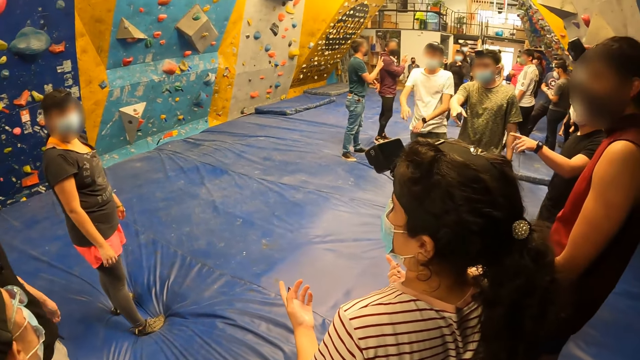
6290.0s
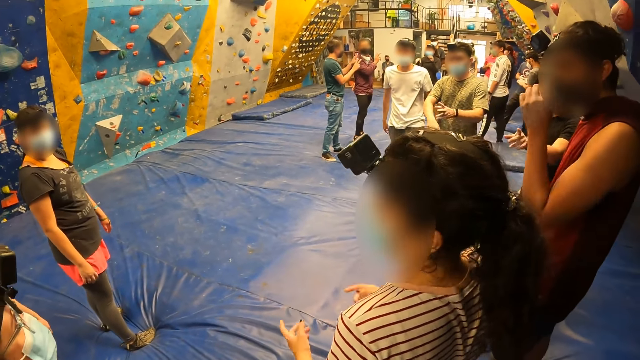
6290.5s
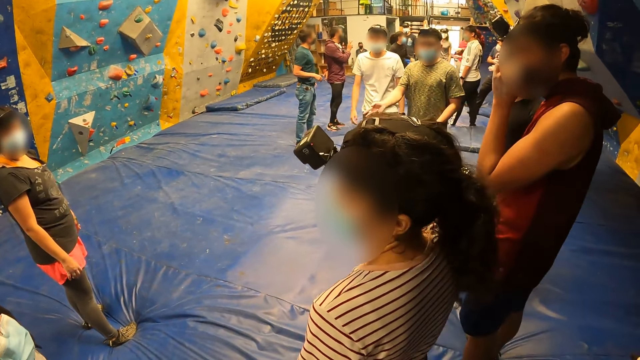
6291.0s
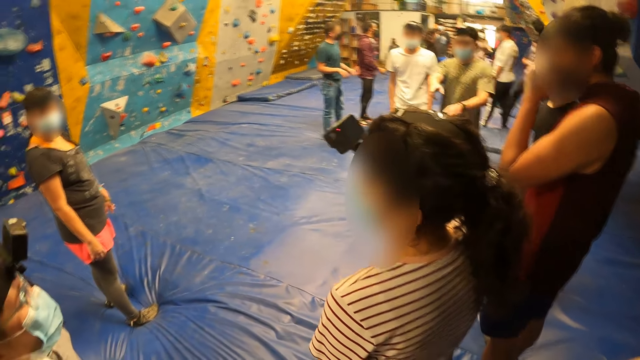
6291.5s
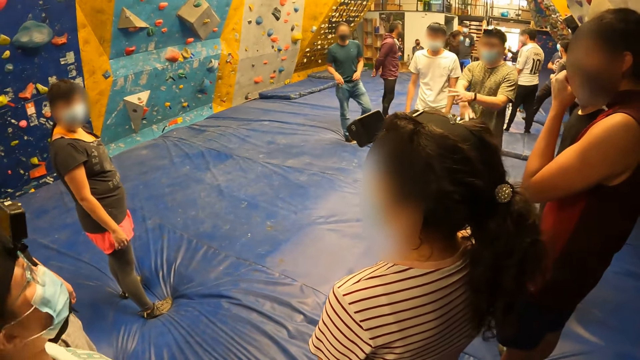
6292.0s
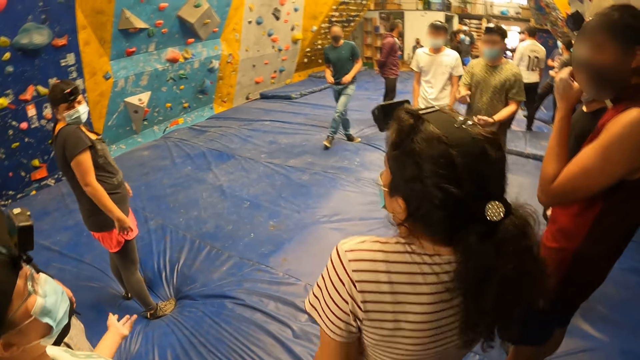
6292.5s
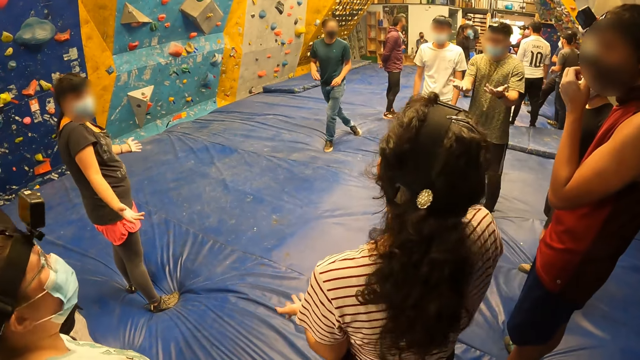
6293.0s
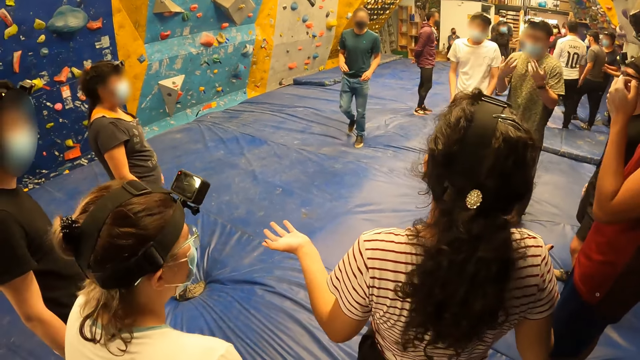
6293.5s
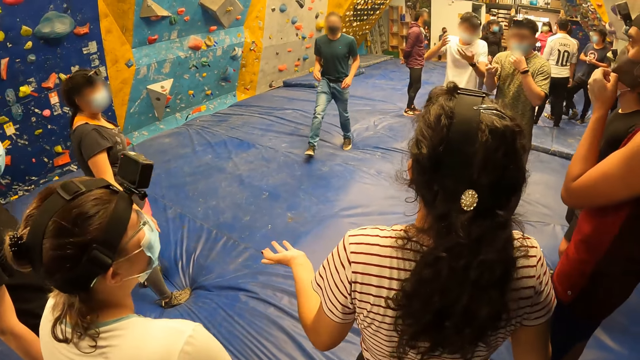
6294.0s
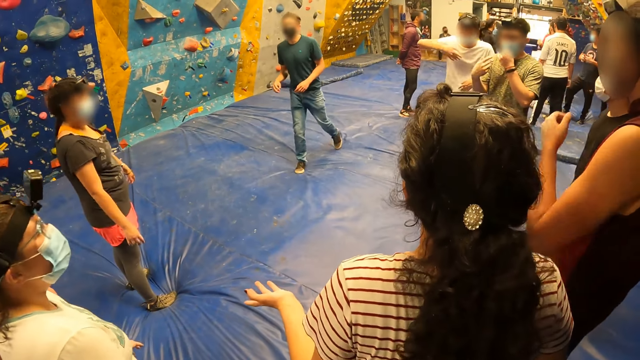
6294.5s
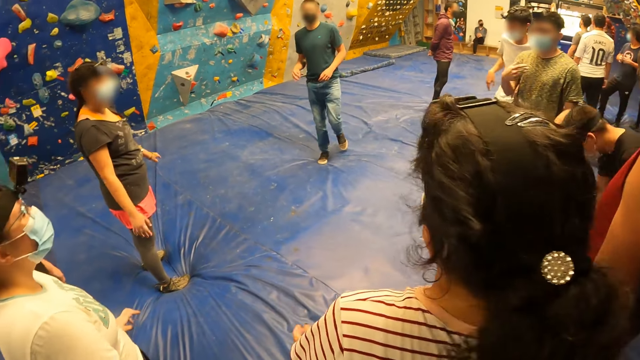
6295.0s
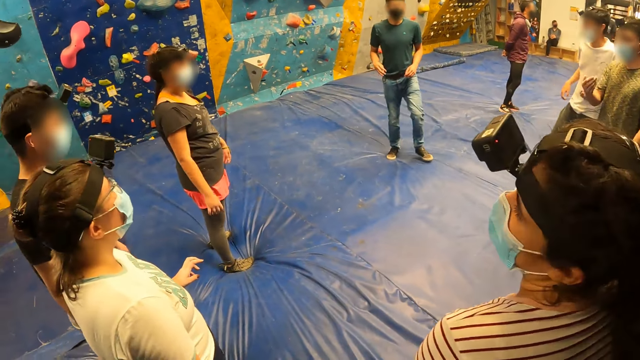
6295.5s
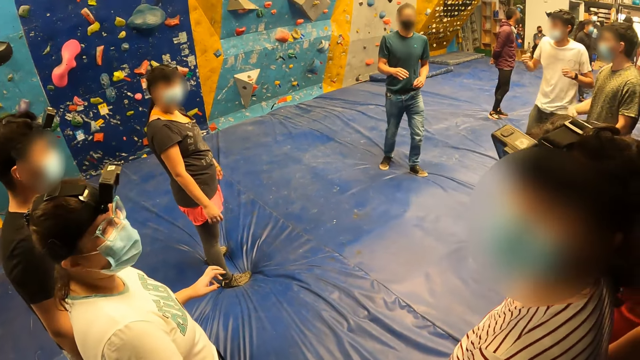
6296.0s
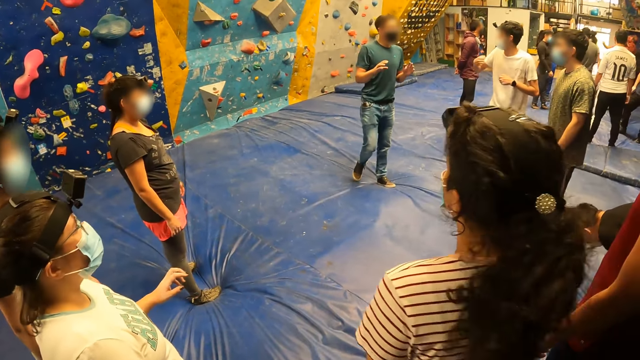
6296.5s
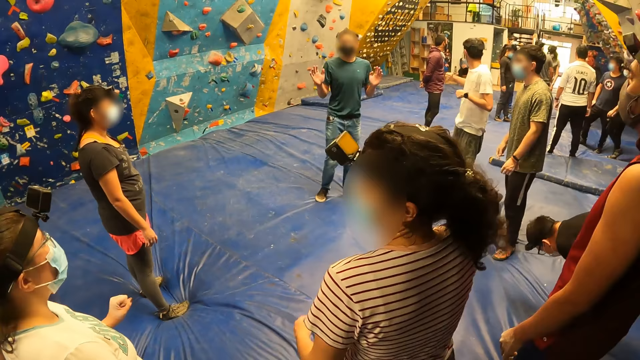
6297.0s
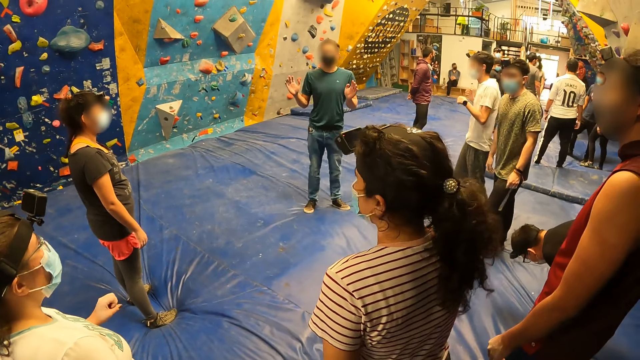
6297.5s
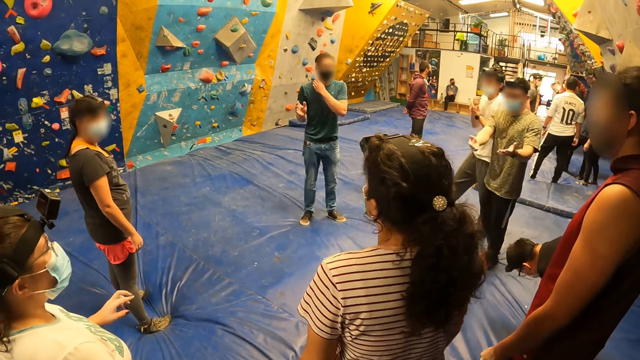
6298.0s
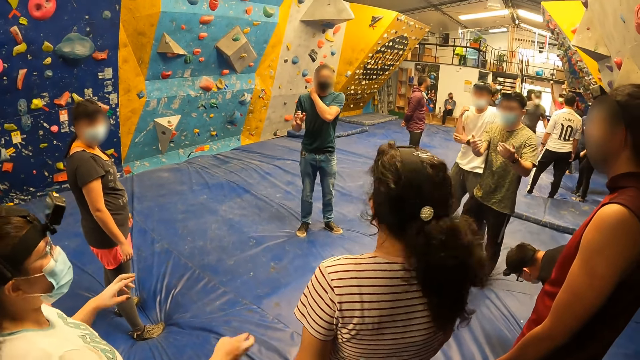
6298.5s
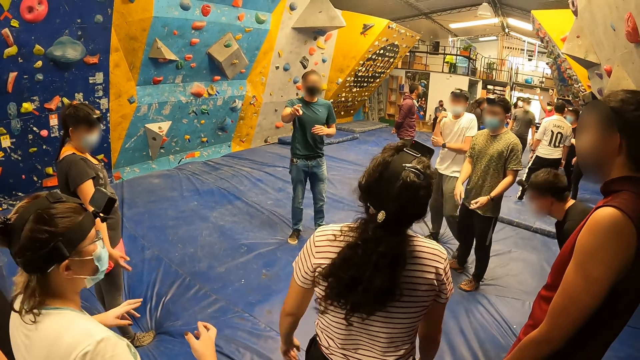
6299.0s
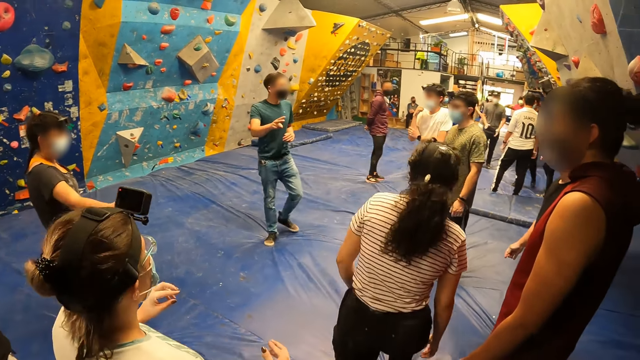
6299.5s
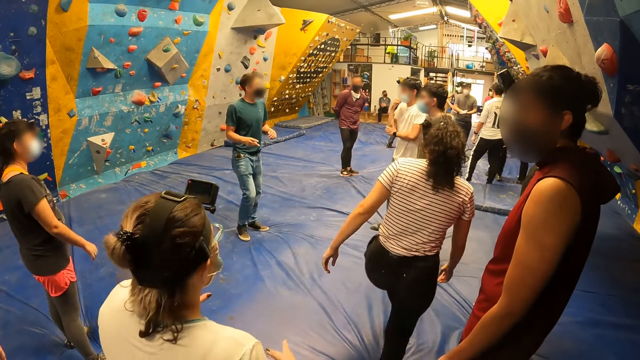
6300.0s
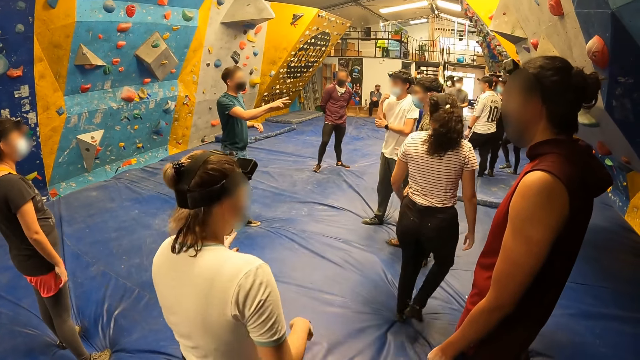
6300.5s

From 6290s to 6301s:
A woman turns the head. Another woman stares. A man walks. Another man talks to a group of people. The first woman moves. Another man calls.

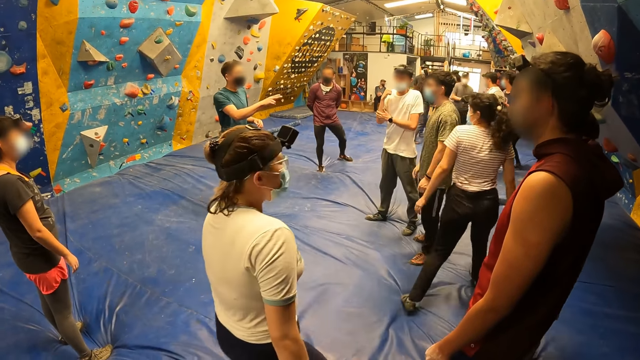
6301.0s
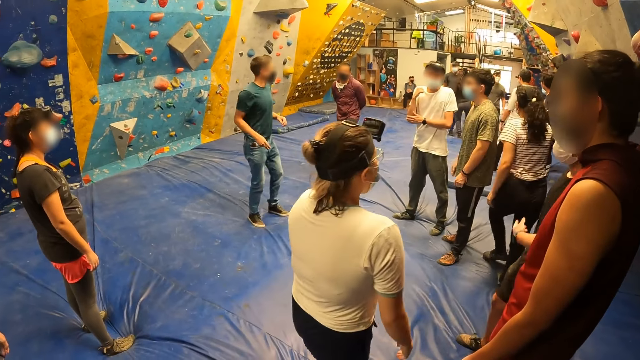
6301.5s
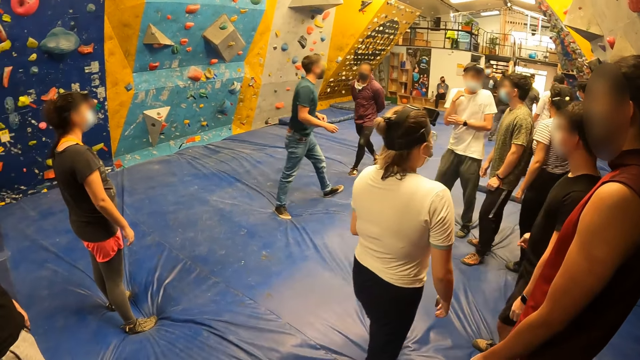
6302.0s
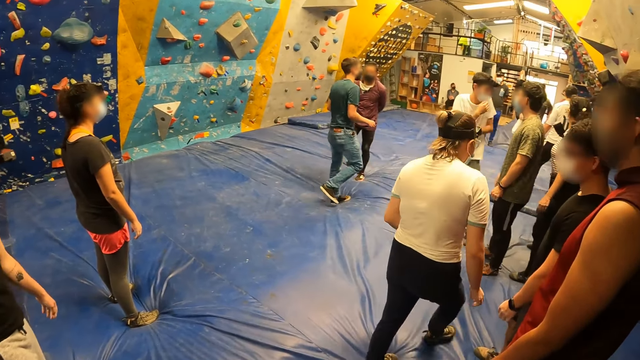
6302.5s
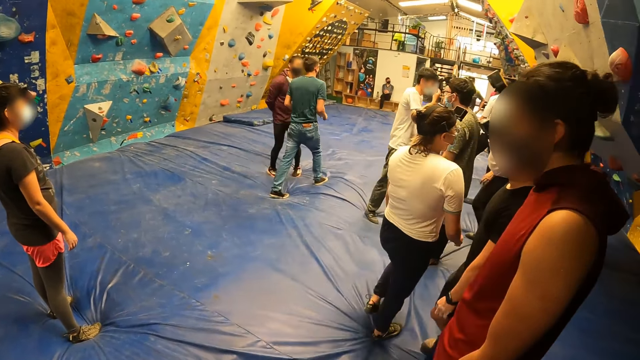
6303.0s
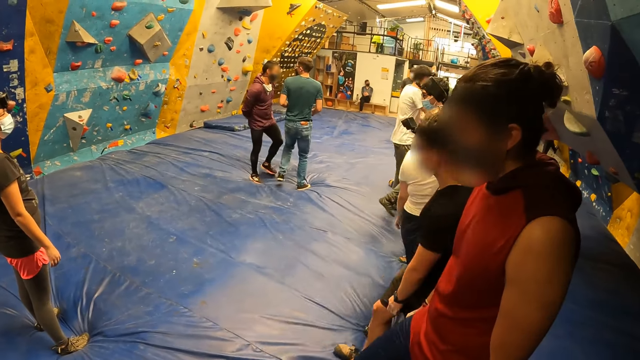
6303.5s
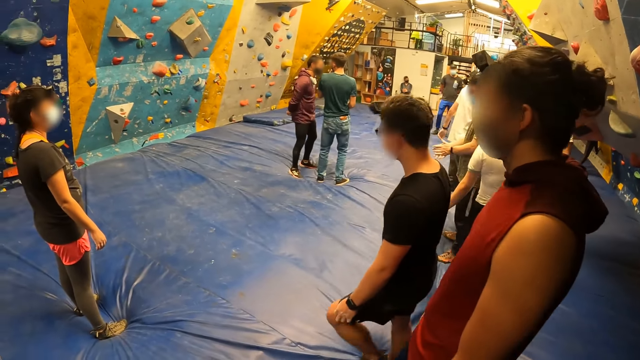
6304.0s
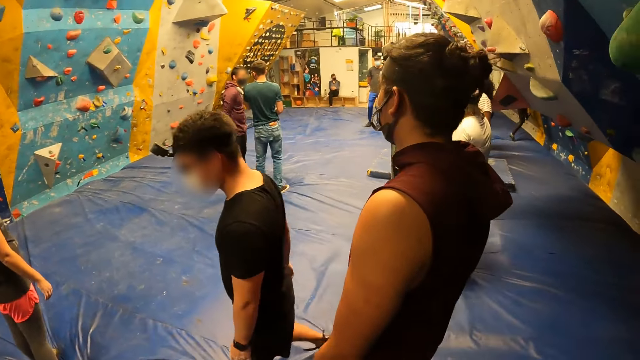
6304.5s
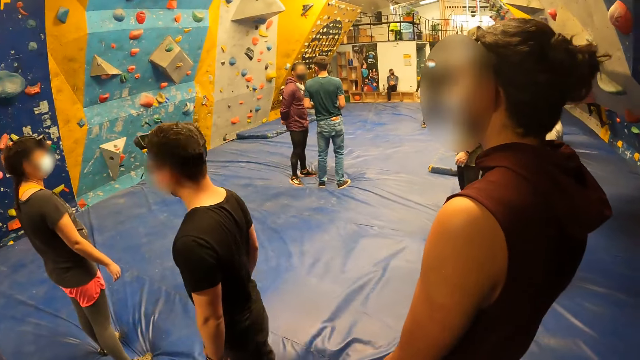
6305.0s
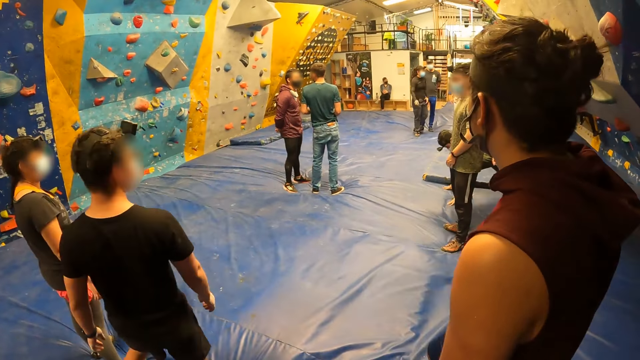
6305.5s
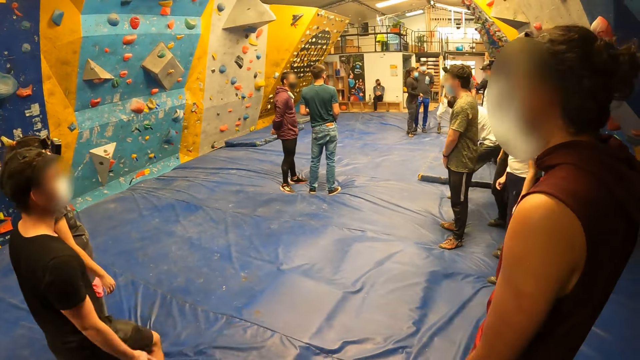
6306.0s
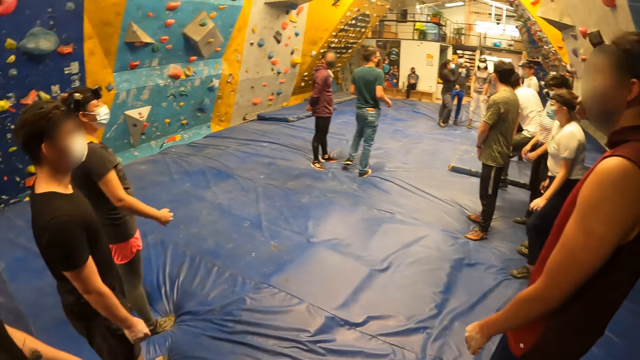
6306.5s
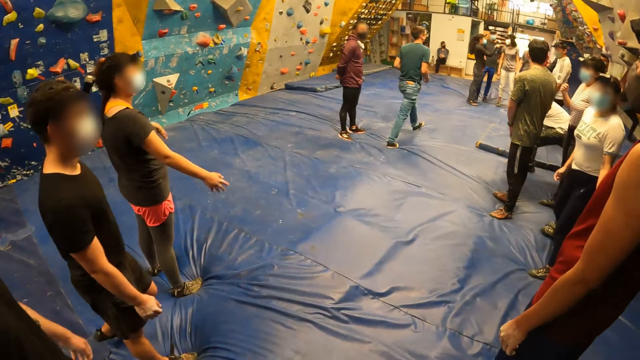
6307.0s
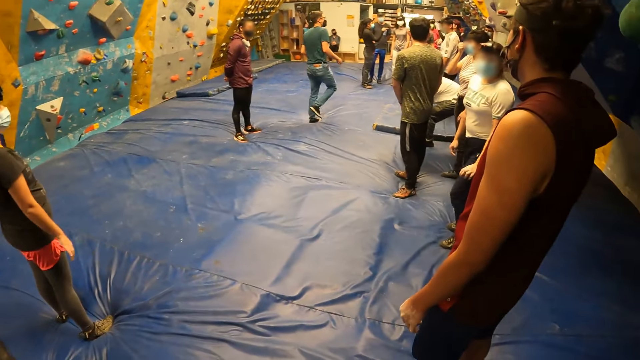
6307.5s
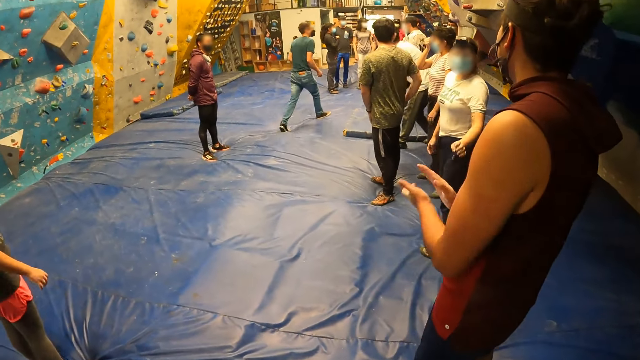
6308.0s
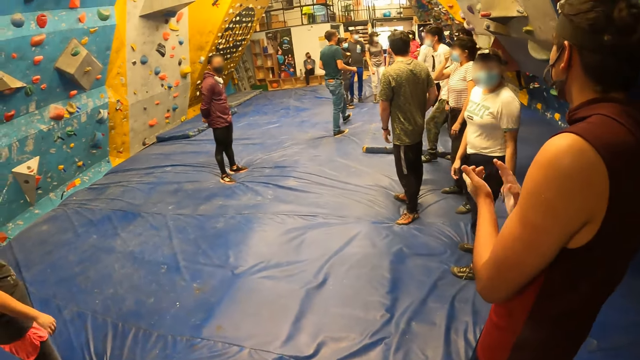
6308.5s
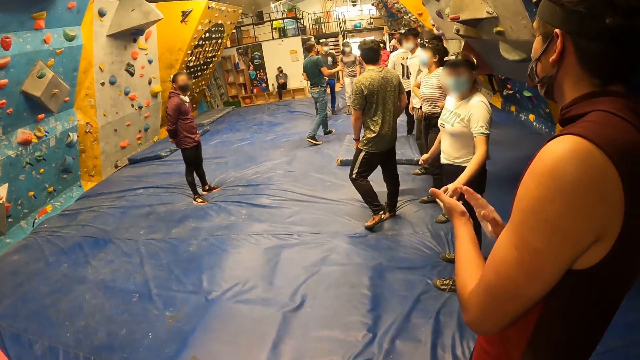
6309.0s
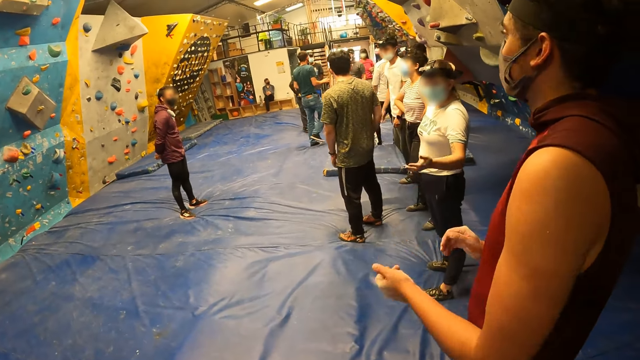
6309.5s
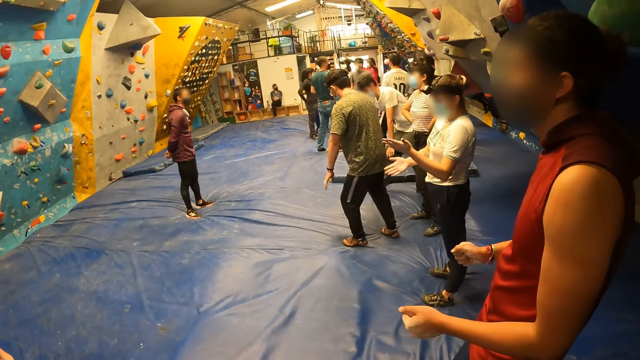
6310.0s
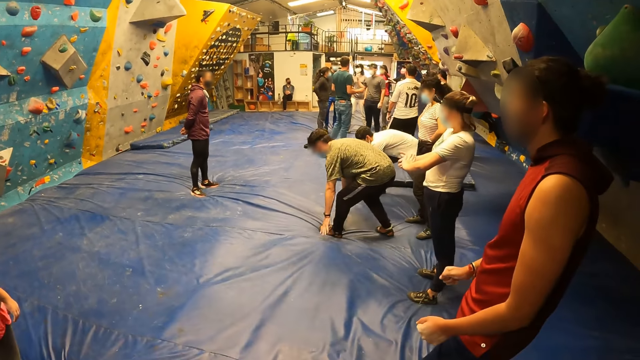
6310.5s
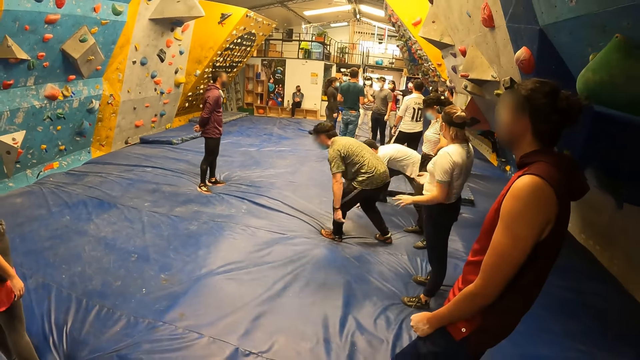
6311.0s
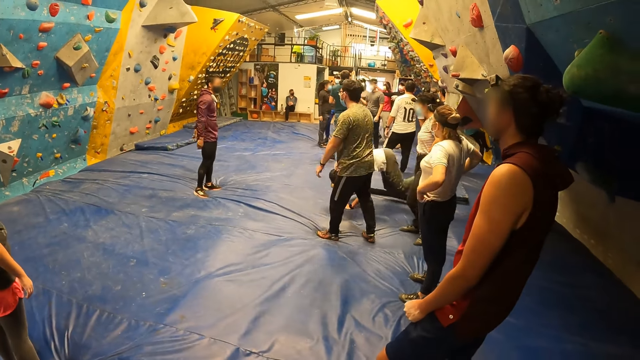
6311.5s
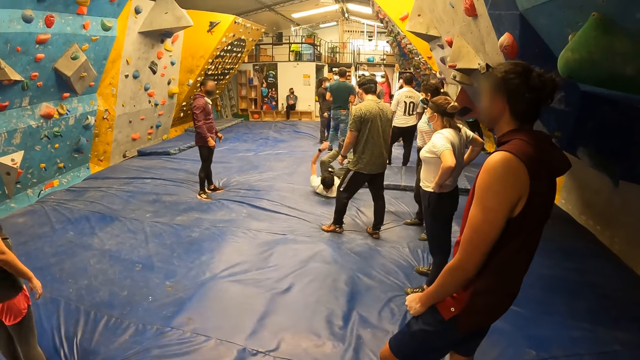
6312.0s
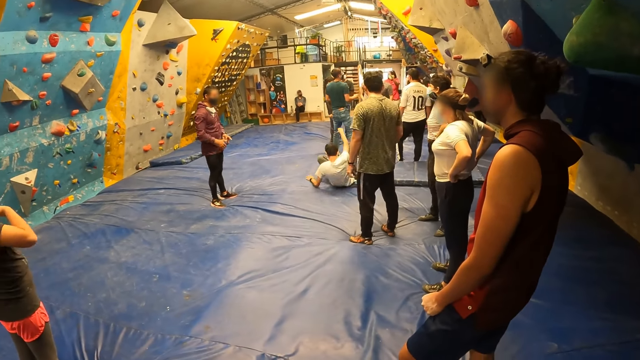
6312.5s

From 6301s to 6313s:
A woman walks. Another woman walks. A man walks. Another man claps. Another man bends.
